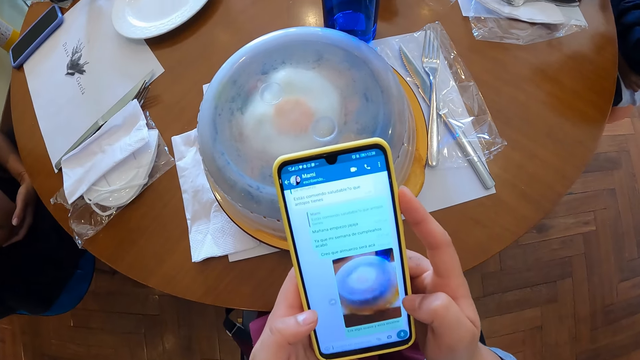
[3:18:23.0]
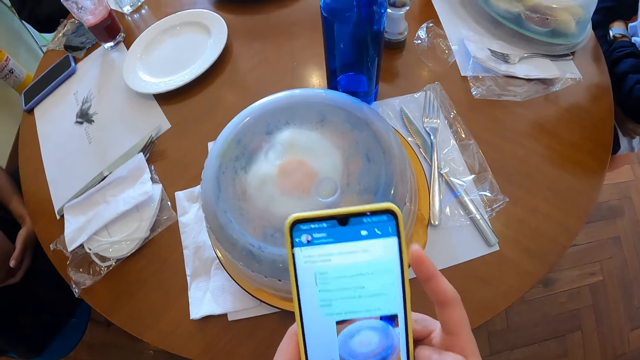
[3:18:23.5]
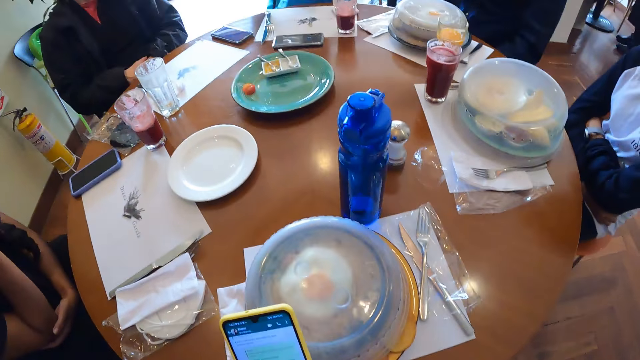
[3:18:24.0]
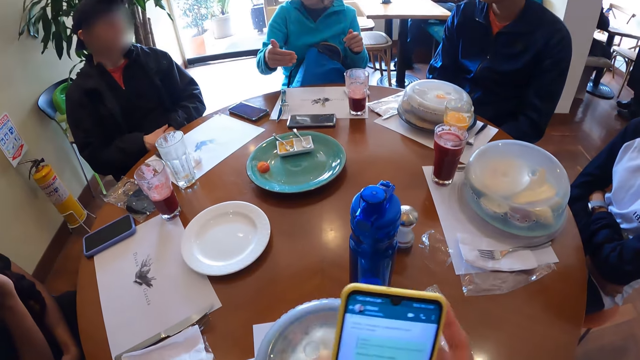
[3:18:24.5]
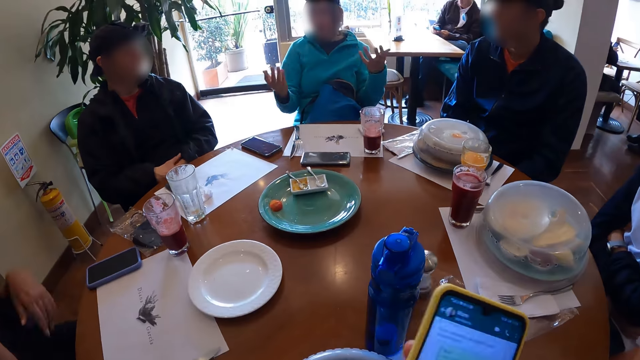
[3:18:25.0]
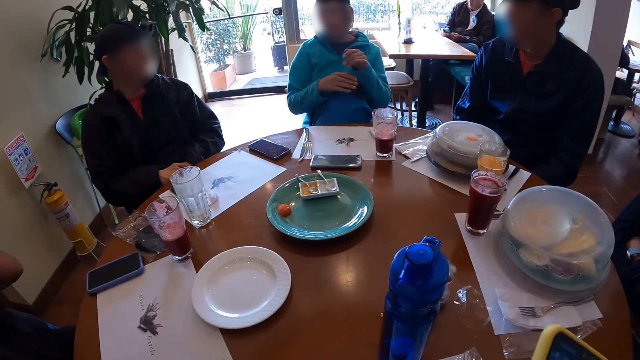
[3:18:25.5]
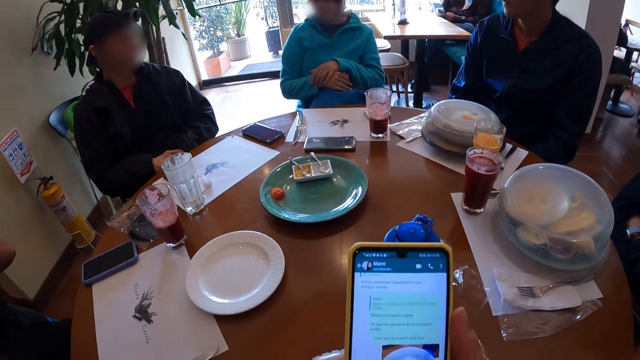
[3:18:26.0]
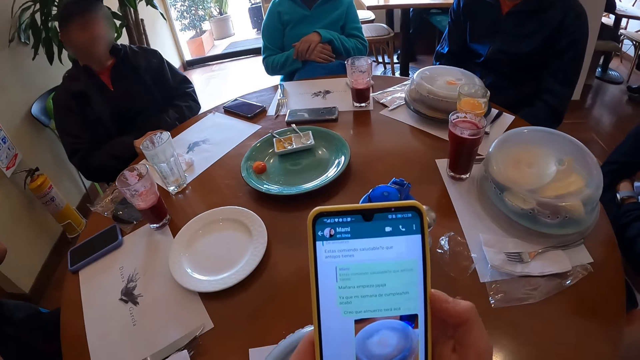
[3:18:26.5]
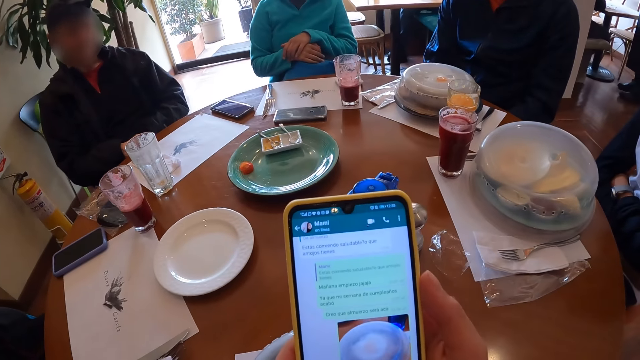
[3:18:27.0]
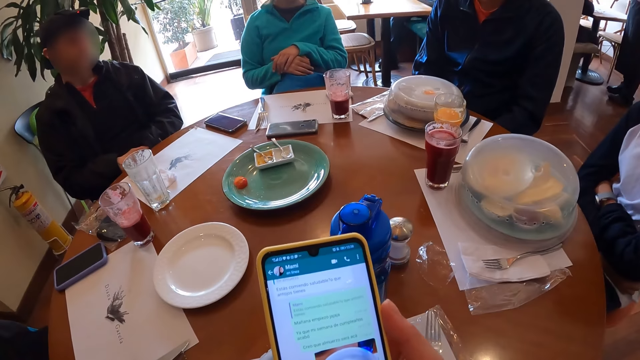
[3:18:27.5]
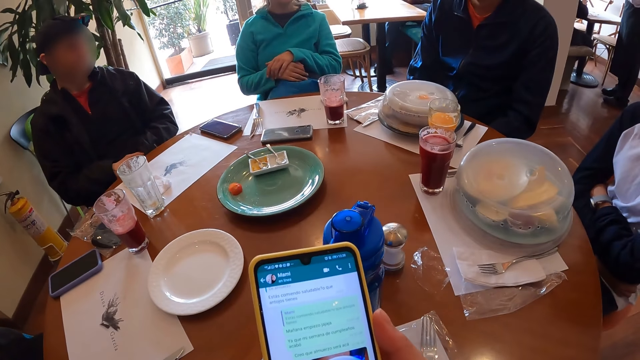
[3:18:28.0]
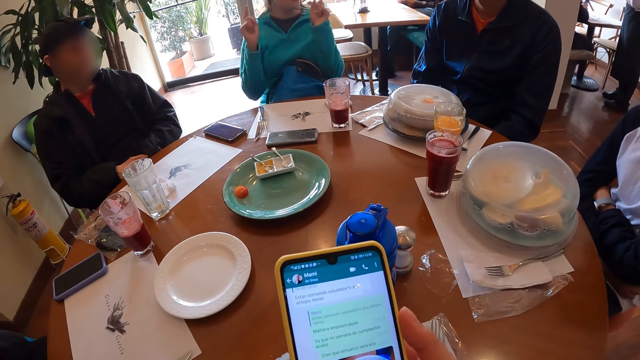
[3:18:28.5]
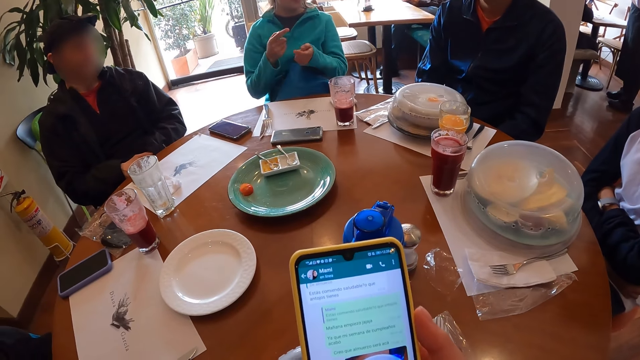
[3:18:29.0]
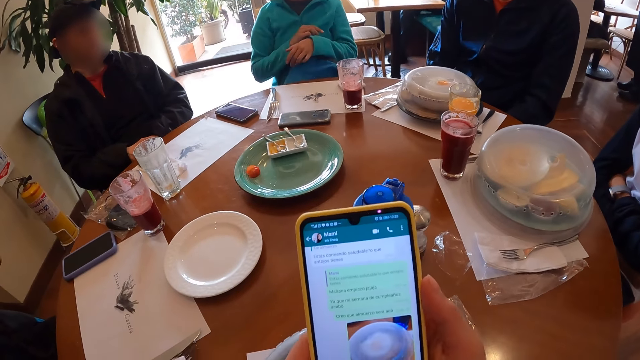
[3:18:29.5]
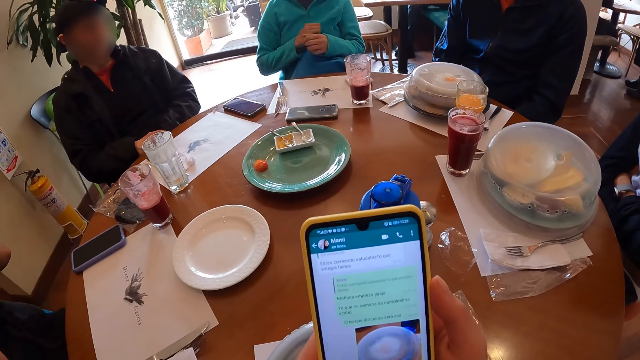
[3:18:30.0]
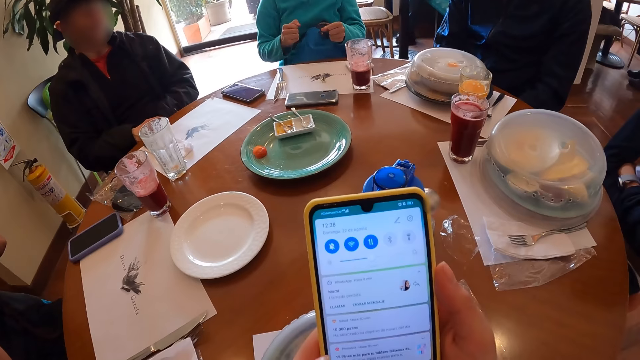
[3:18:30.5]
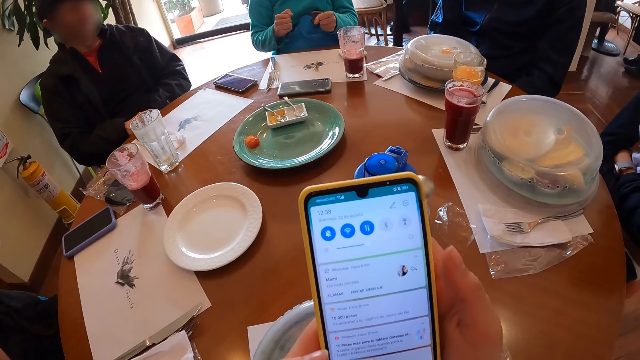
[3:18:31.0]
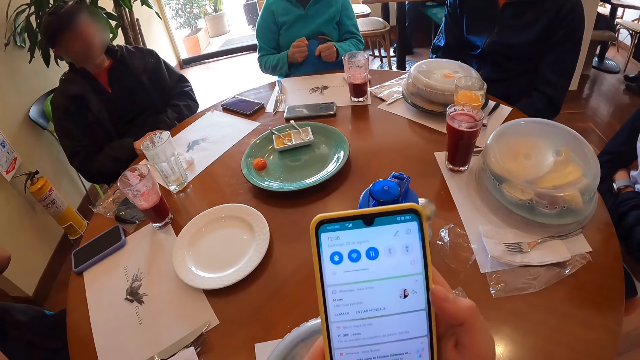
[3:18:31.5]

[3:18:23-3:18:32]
A lady appears. A man appears. Another lady appears. A woman interacts with a group of people at a table. Another man appears. The camera wearer operates the phone.

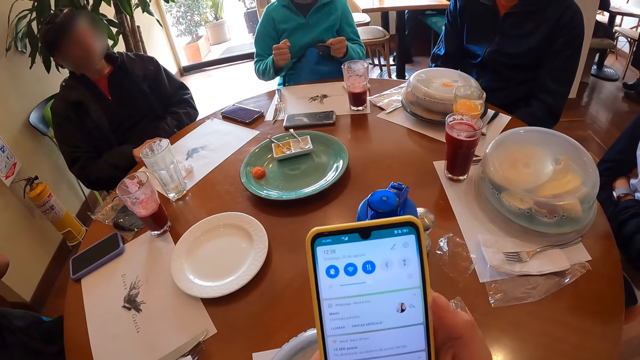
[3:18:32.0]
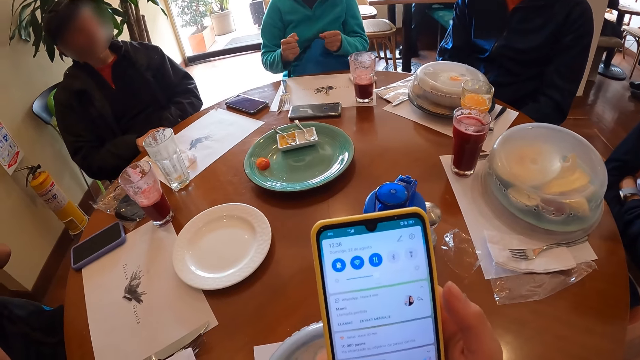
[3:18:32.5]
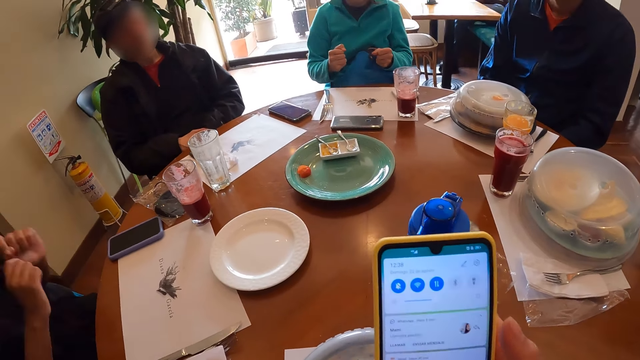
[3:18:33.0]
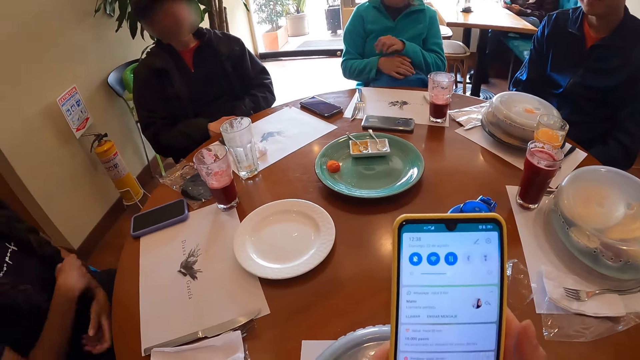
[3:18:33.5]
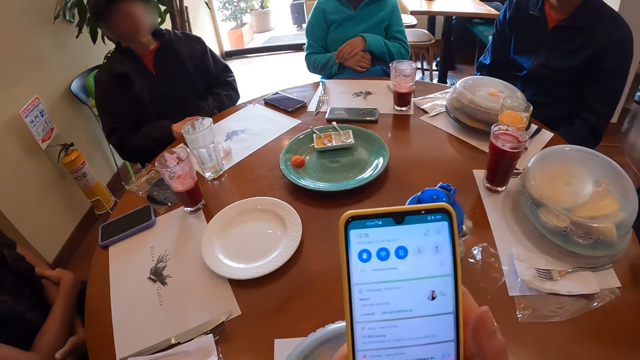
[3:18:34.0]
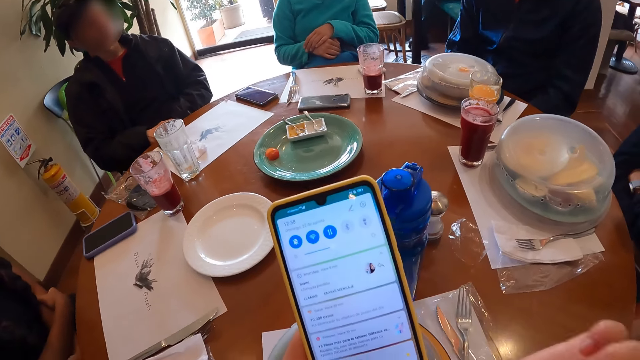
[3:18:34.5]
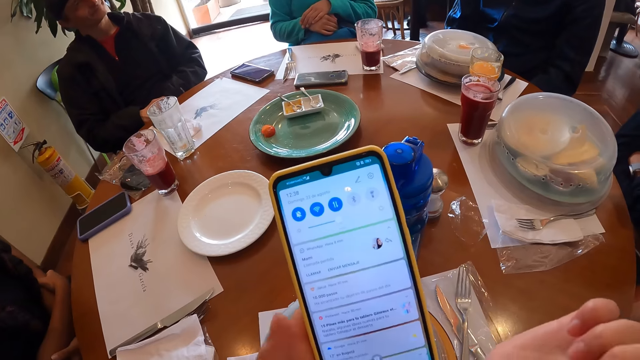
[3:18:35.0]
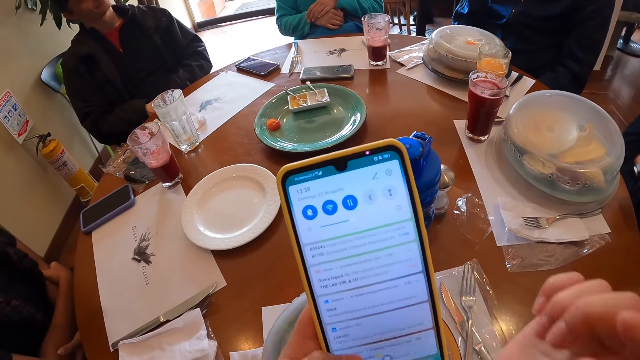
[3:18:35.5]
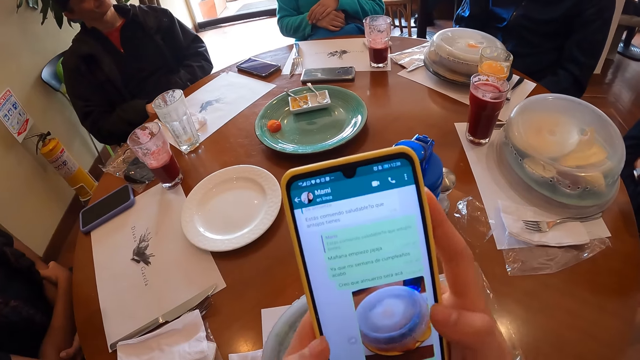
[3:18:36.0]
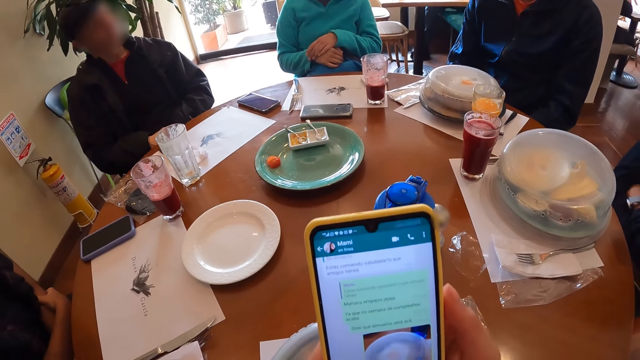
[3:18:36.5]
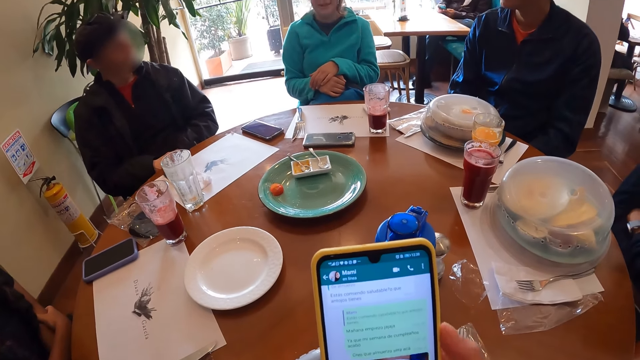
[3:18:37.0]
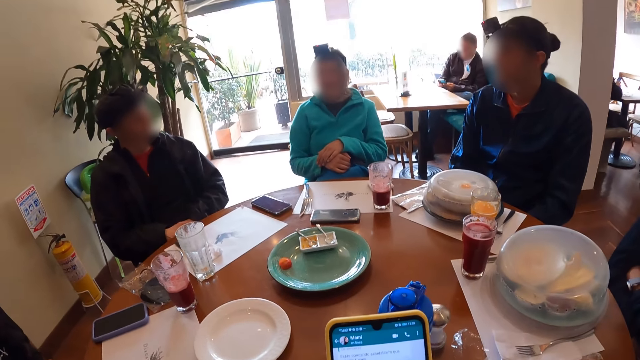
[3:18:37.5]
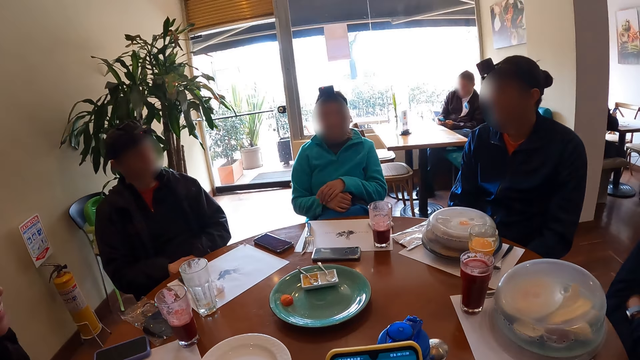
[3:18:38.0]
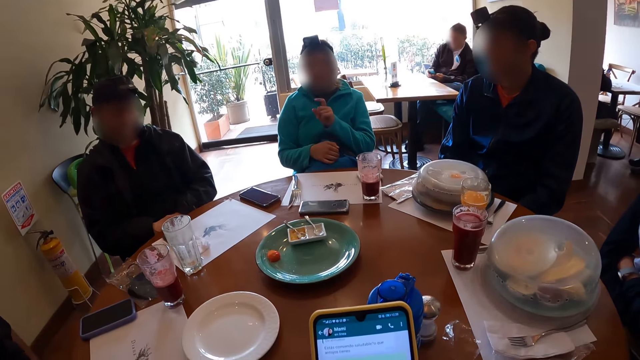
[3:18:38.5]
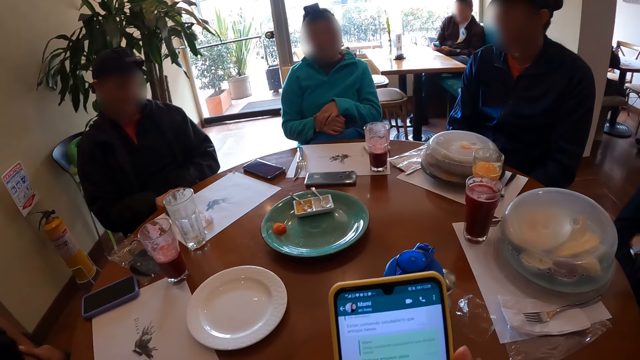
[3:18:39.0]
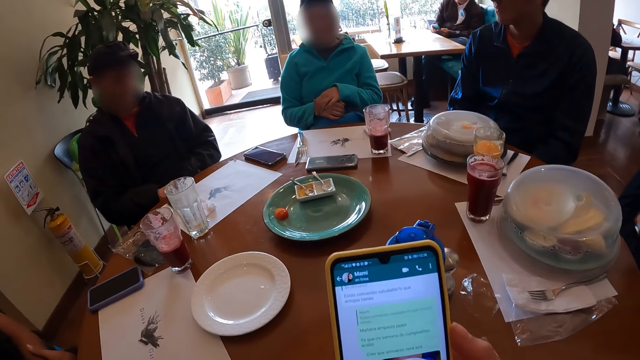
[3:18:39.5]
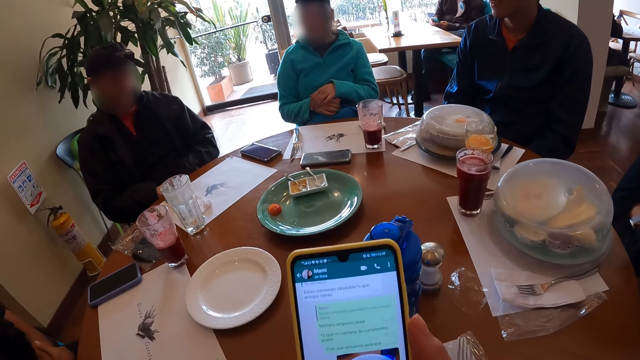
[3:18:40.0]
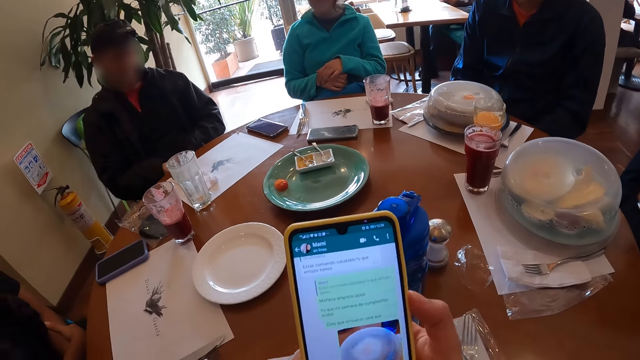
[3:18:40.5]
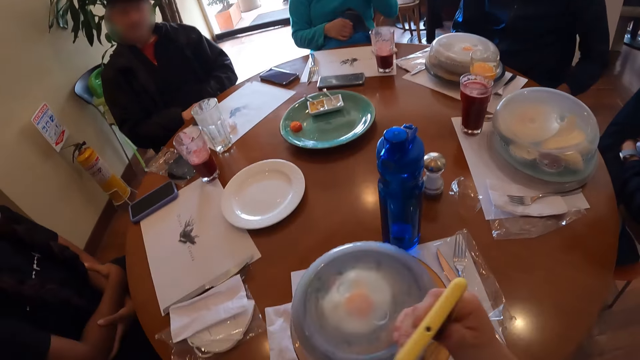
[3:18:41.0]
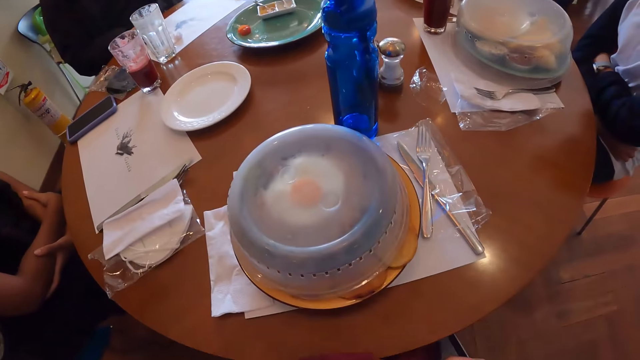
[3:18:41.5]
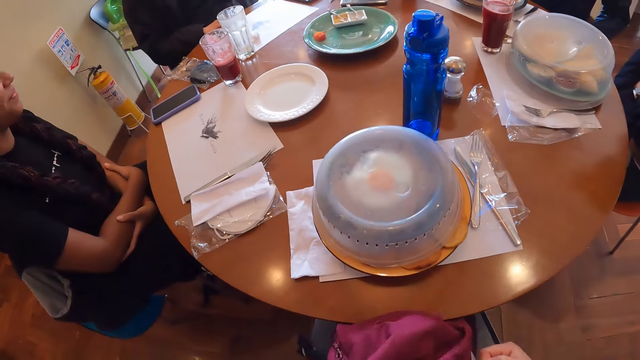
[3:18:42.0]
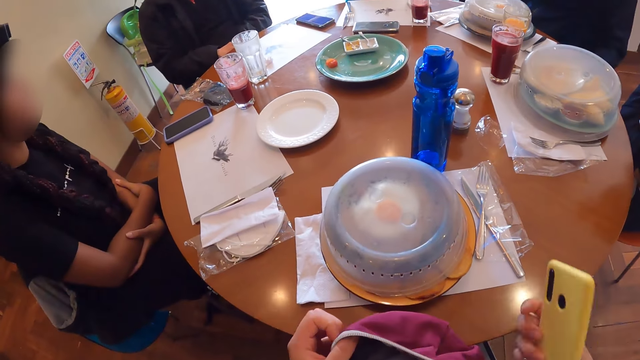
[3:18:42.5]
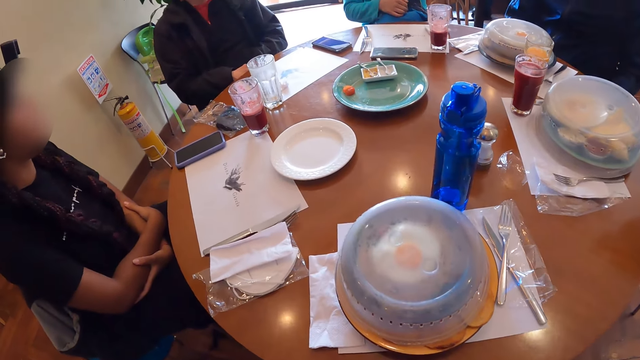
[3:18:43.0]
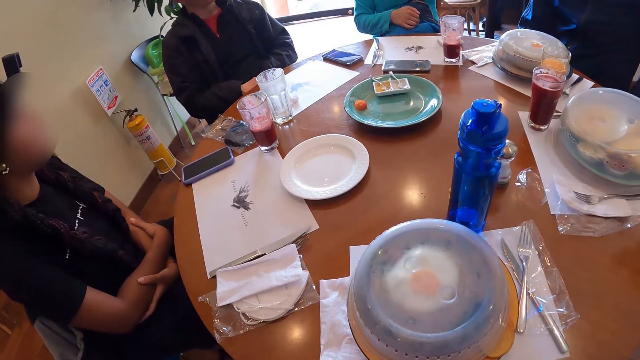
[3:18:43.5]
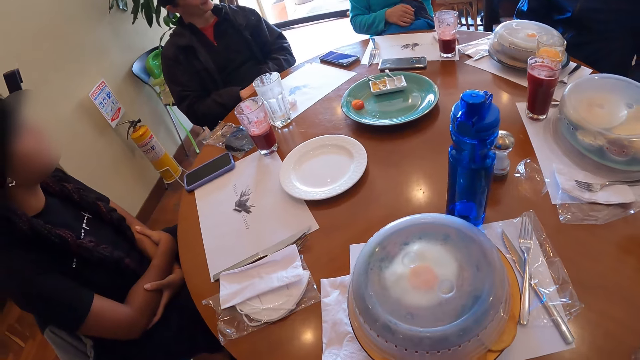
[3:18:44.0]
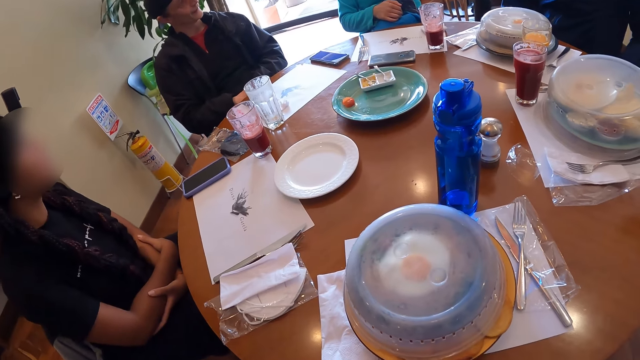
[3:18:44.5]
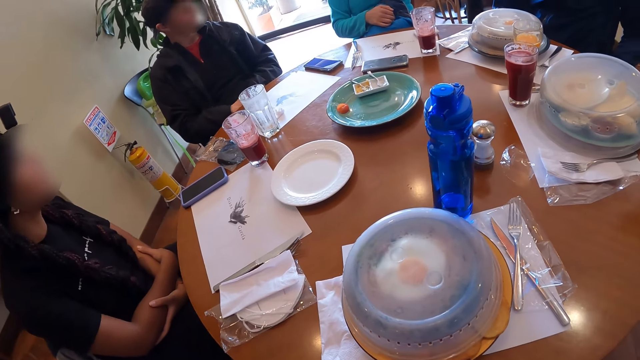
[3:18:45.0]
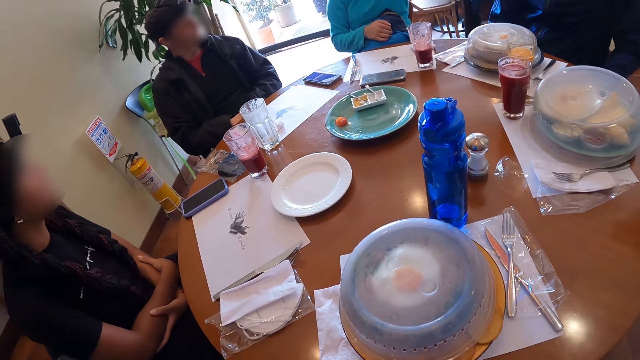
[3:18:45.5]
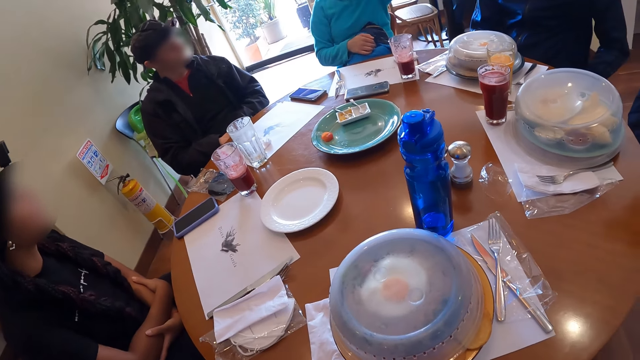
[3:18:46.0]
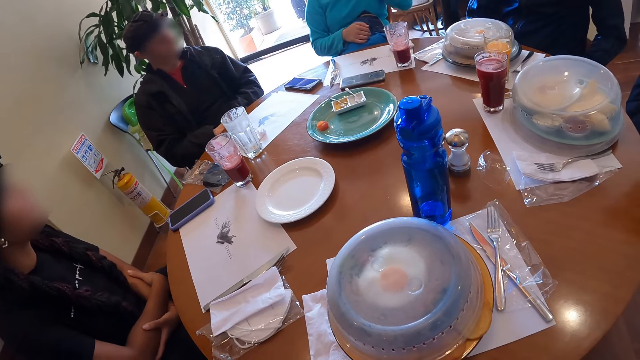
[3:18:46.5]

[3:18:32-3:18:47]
The camera wearer holds the phone. She looks around. She moves the hands. She looks around. She places the phone in a bag on her lap with her right hand.
